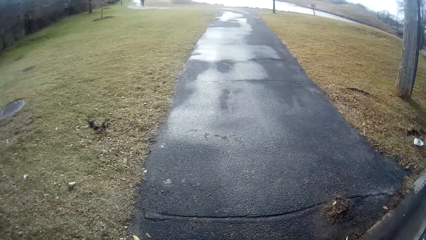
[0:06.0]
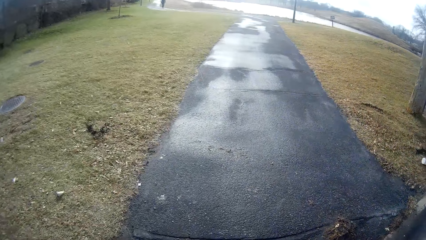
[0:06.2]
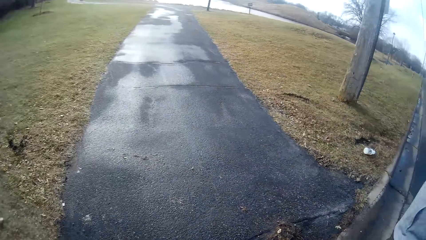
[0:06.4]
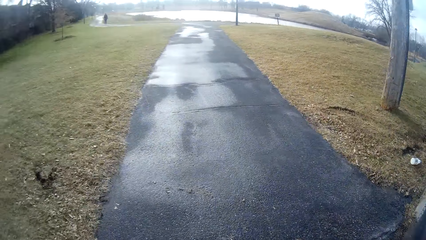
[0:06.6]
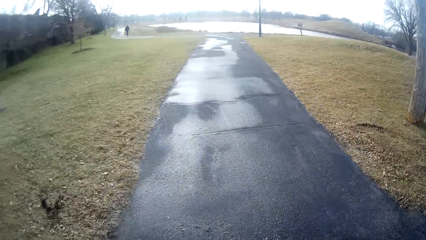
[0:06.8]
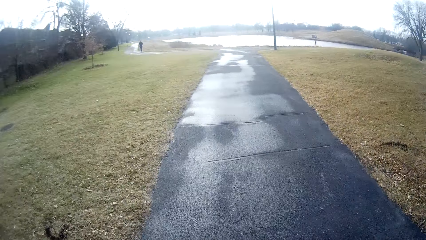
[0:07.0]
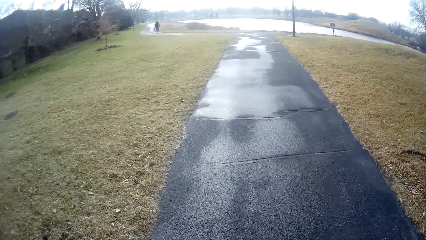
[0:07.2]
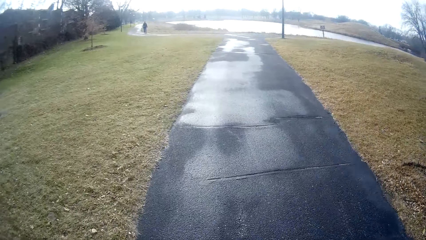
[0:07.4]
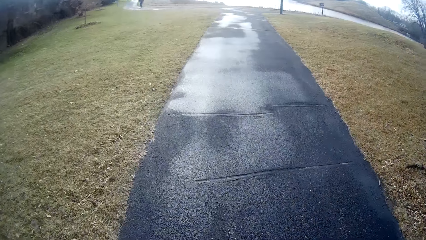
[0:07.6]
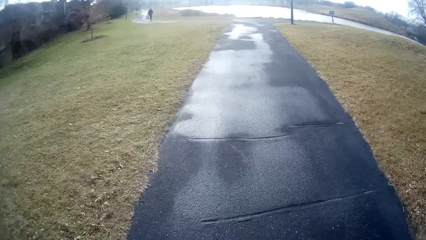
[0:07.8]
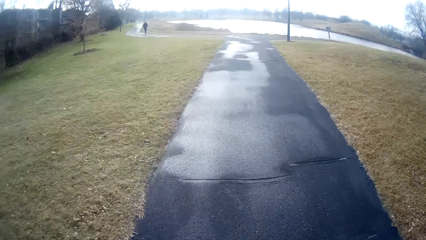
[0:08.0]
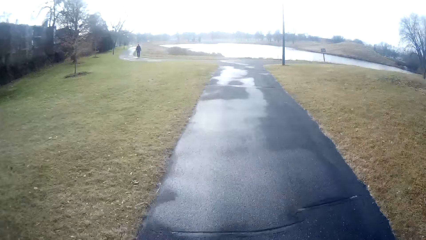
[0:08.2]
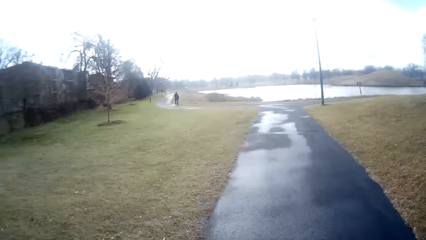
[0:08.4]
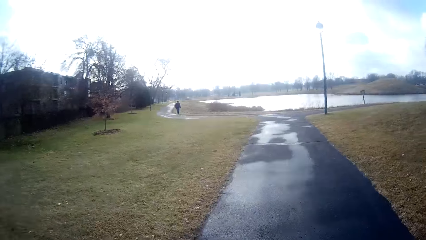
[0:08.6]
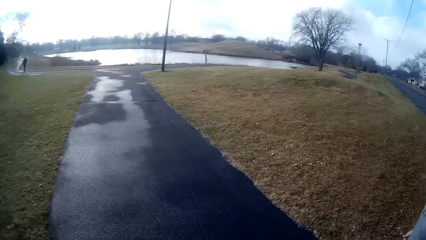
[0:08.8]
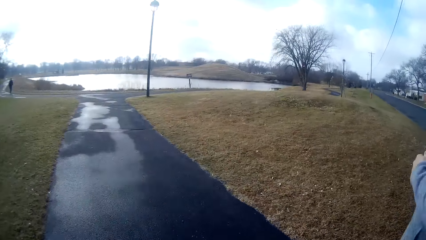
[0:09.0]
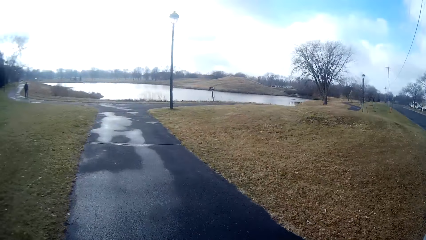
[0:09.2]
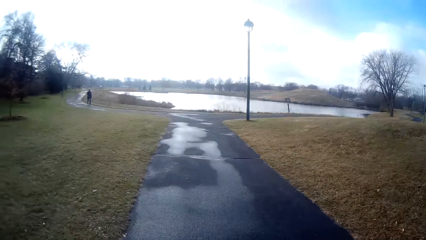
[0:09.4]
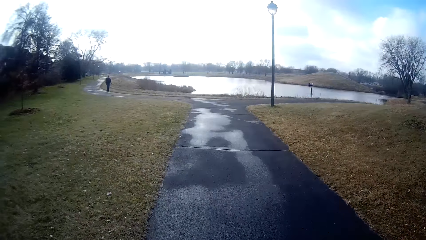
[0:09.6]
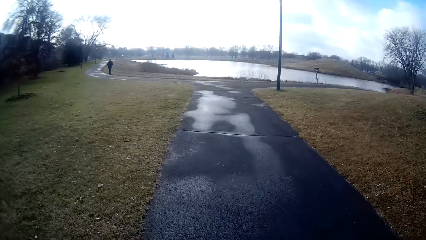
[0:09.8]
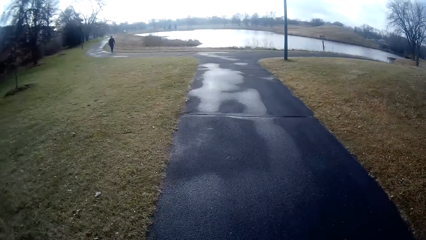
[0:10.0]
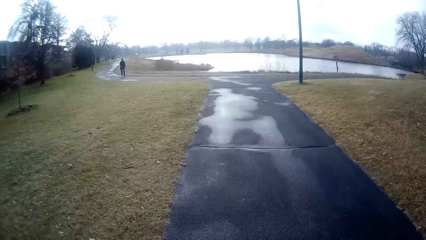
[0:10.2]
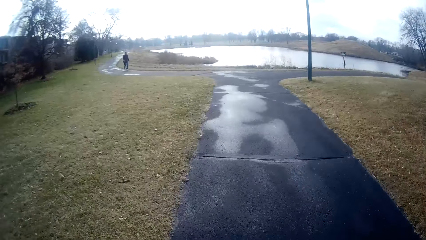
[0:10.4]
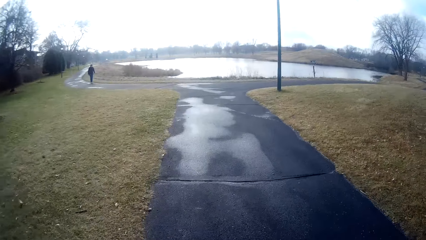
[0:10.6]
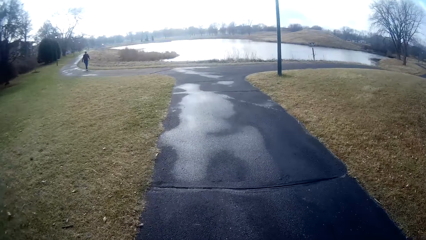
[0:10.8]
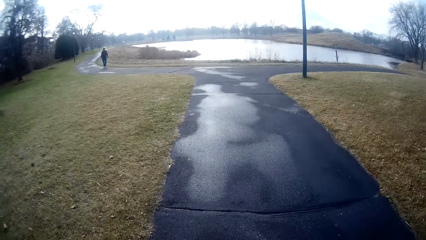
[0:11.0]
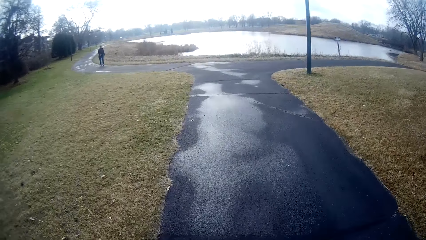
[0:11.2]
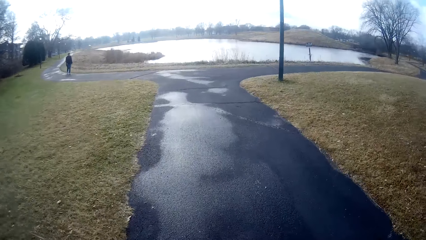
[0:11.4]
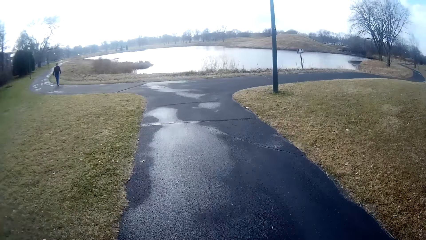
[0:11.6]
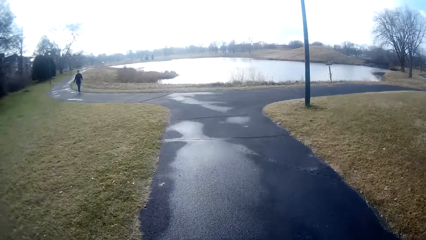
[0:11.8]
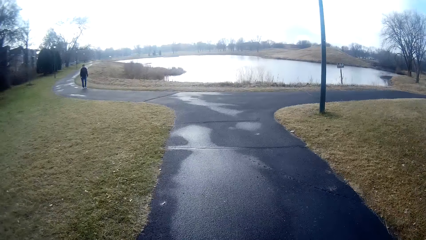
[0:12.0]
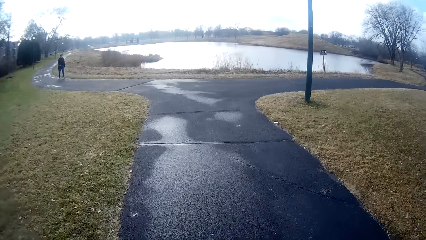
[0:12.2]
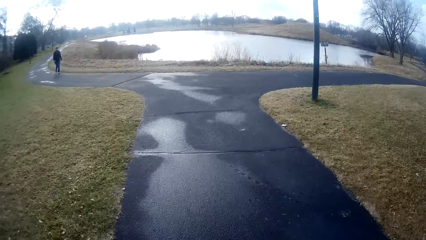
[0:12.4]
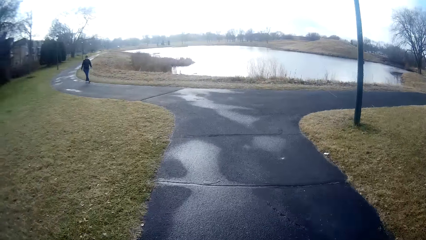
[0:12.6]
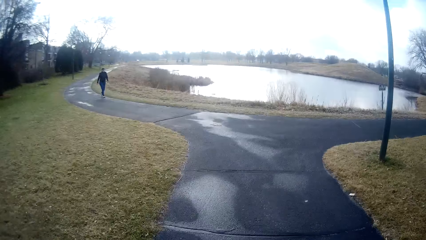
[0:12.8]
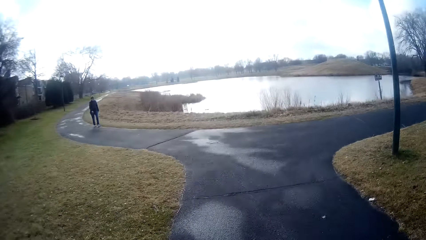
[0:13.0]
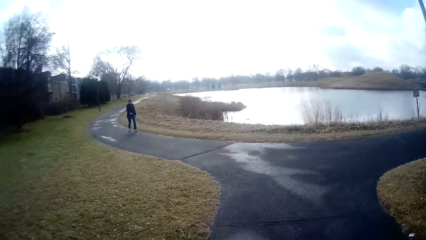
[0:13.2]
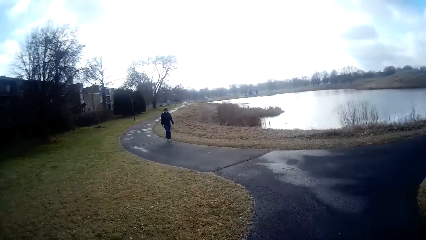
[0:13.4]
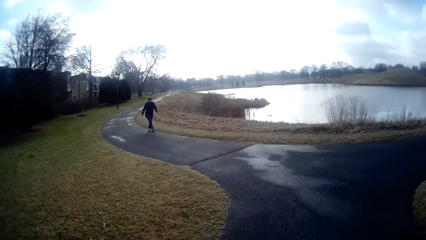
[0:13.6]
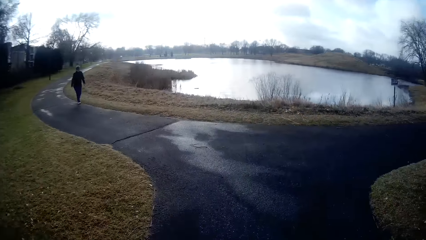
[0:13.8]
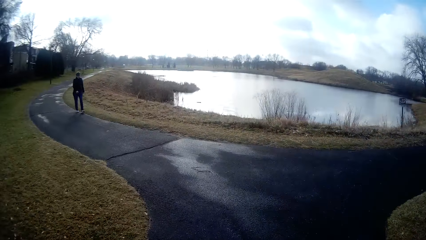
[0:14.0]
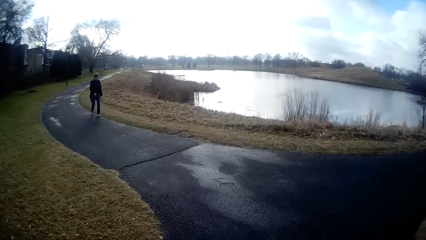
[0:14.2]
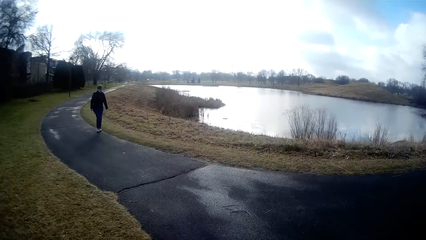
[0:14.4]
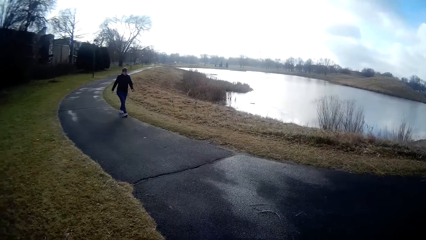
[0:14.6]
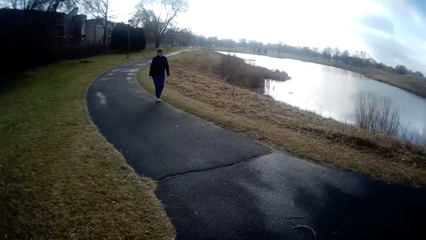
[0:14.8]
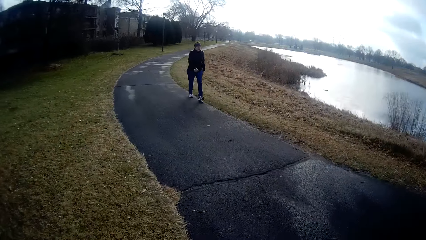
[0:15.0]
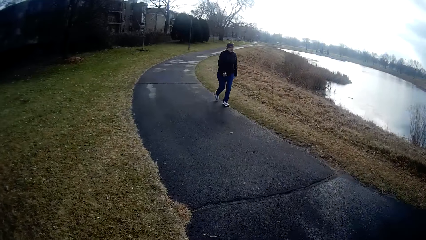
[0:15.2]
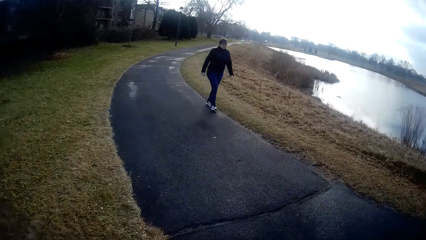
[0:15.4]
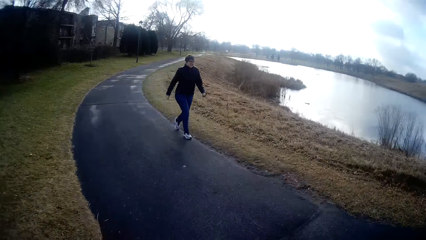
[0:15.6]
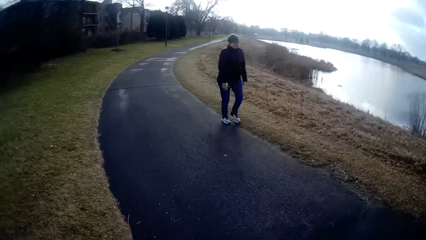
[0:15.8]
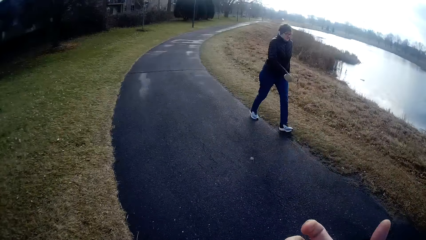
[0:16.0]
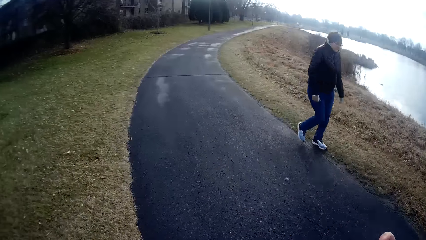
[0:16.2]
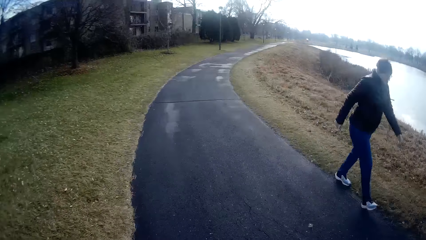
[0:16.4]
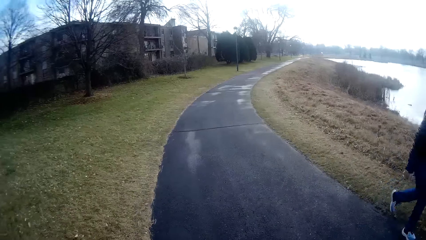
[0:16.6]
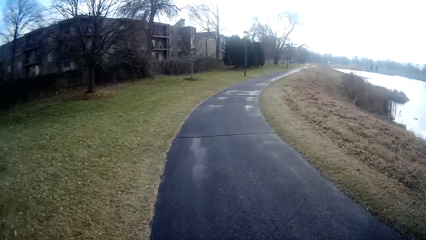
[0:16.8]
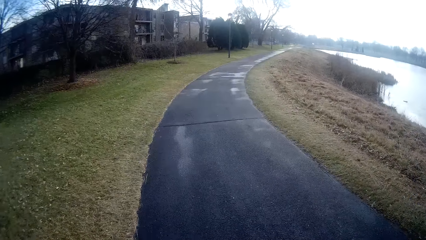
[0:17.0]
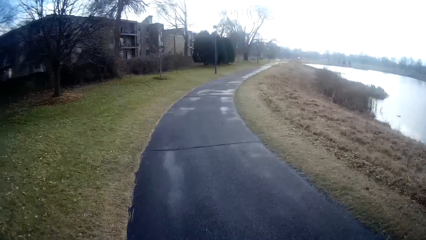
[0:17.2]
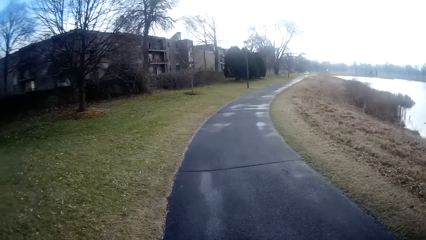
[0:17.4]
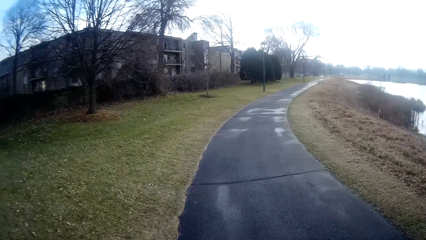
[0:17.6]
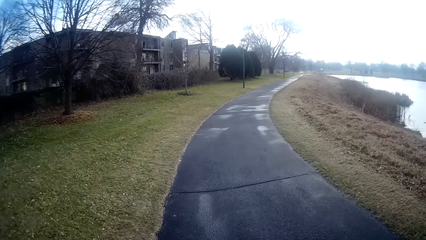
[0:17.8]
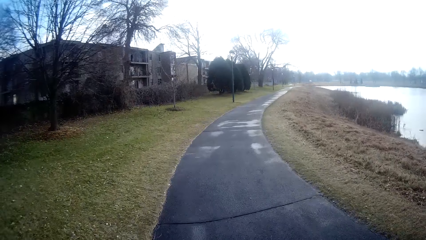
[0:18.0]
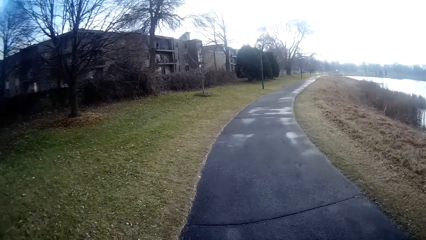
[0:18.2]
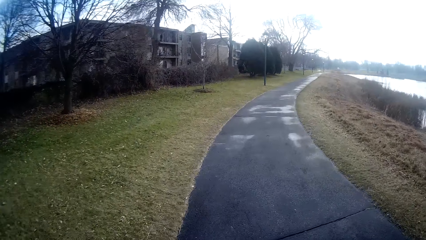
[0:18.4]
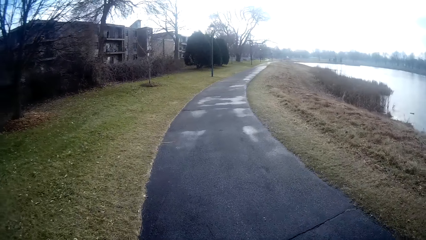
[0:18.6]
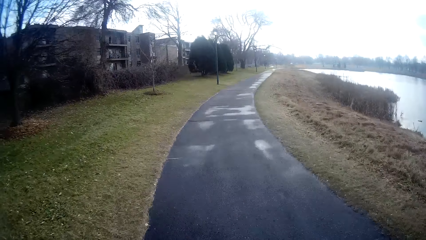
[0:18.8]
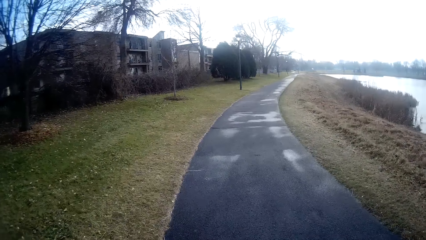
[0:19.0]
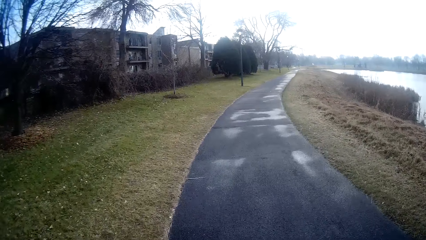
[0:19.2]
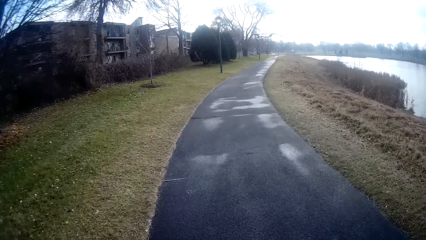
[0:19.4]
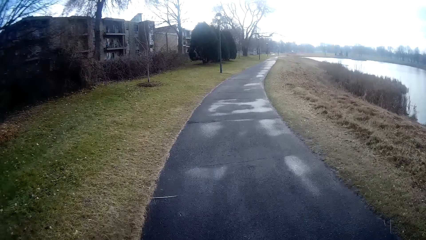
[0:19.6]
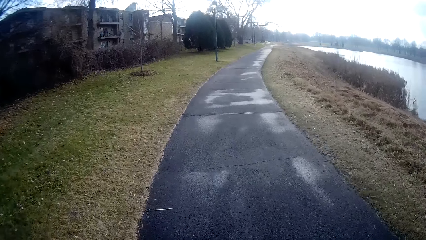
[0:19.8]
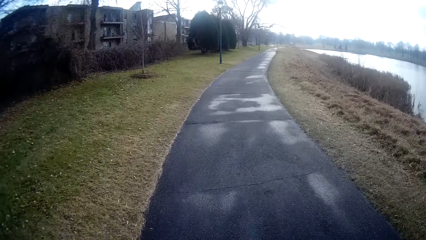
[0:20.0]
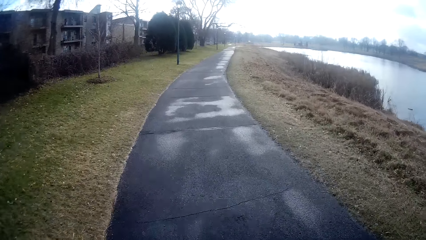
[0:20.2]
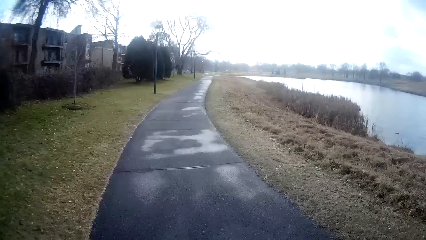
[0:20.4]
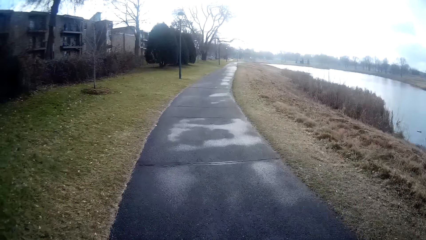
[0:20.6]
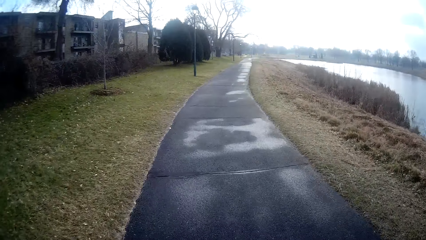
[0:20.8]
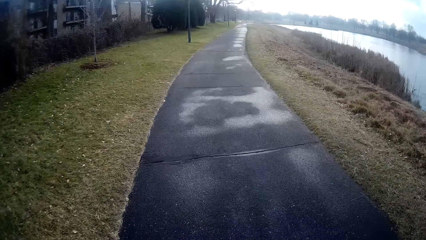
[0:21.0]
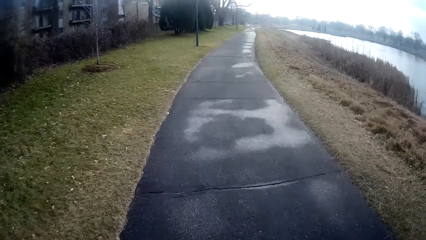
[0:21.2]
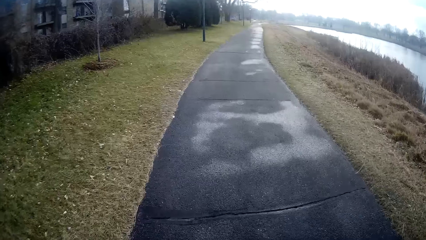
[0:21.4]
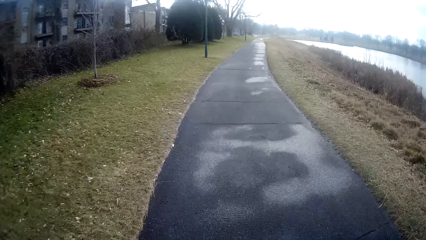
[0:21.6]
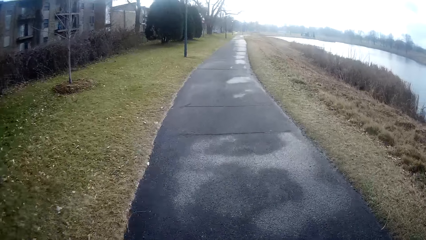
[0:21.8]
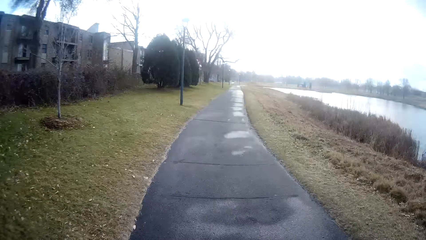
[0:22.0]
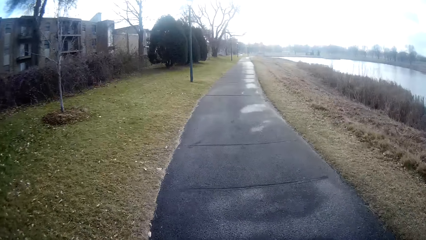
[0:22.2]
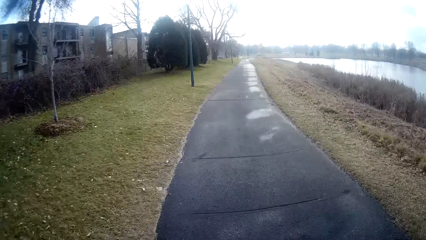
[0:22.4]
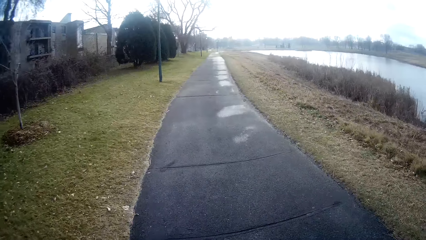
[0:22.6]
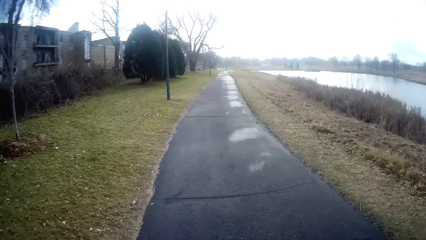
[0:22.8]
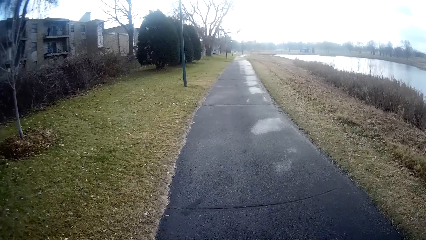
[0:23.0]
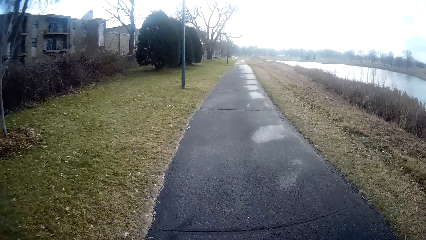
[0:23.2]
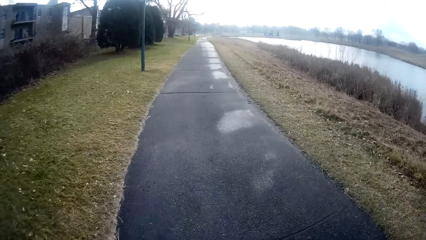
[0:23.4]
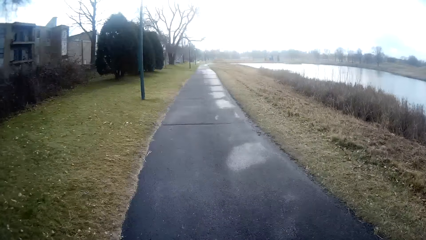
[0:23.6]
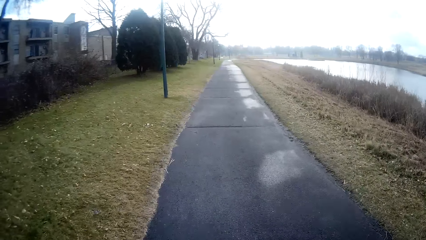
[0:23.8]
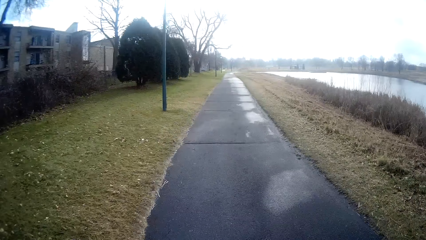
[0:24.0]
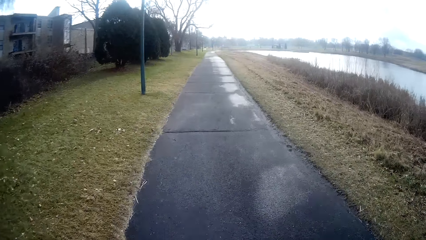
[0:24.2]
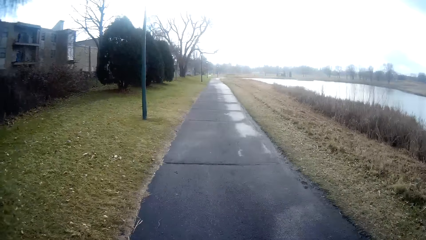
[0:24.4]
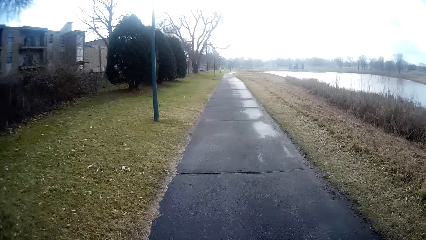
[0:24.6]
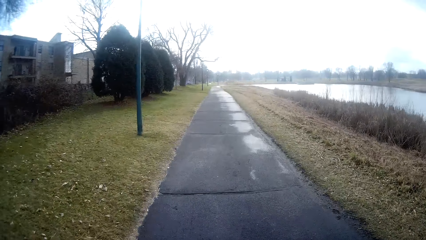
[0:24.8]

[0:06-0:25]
The camera wearer walks on the road with a person. They jog around. They converse with the person on their way. The person walks around. The camera wearer jogs around.
